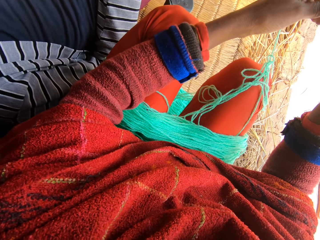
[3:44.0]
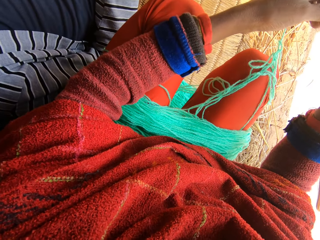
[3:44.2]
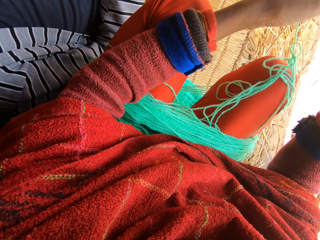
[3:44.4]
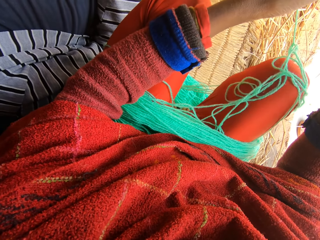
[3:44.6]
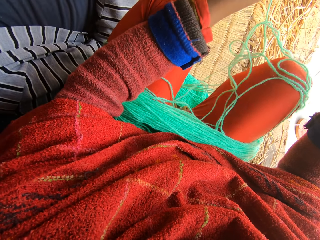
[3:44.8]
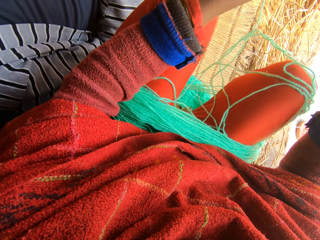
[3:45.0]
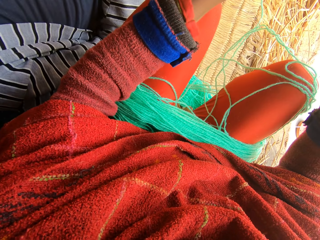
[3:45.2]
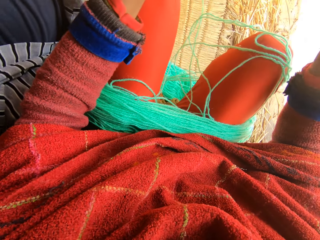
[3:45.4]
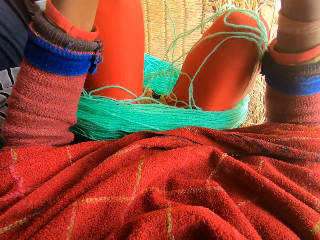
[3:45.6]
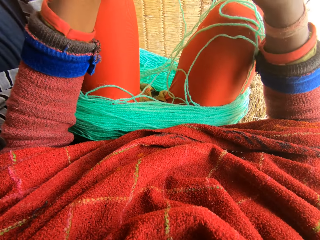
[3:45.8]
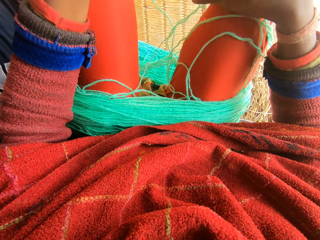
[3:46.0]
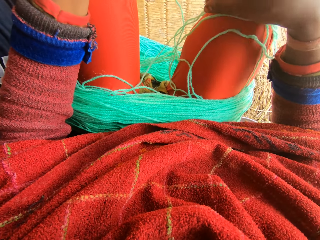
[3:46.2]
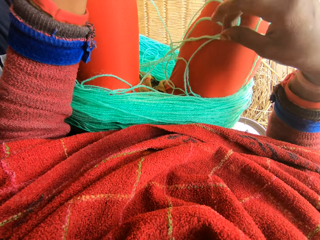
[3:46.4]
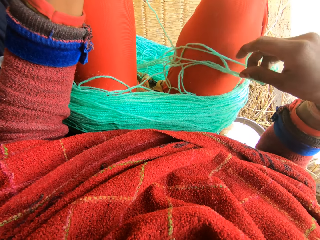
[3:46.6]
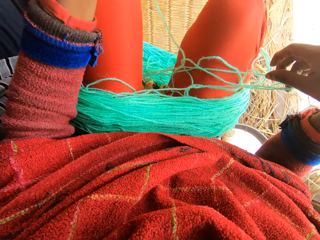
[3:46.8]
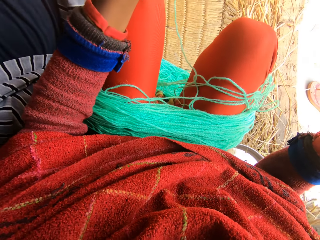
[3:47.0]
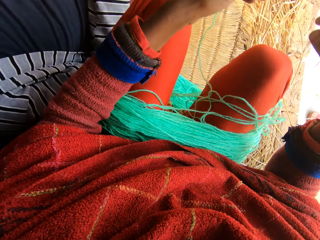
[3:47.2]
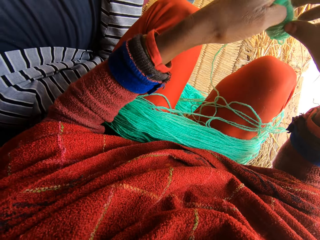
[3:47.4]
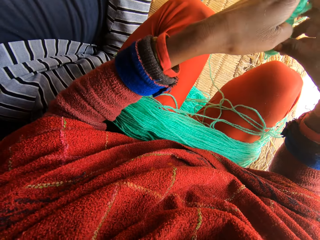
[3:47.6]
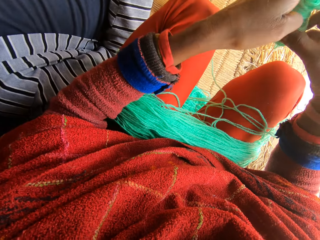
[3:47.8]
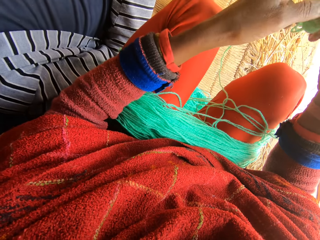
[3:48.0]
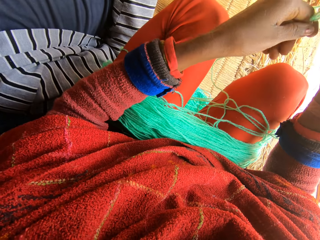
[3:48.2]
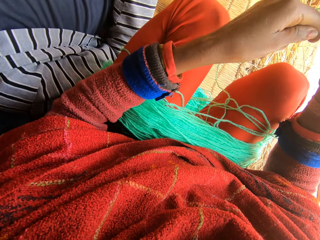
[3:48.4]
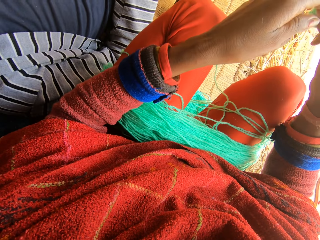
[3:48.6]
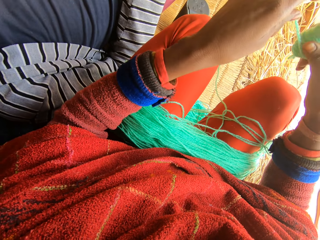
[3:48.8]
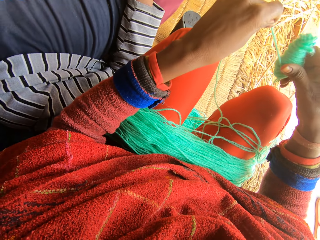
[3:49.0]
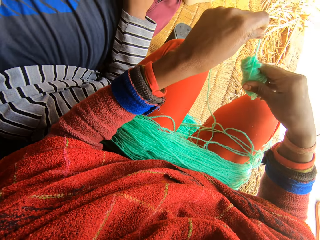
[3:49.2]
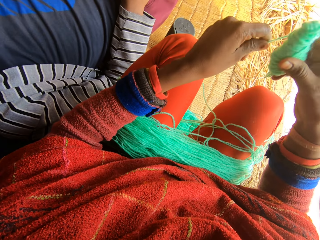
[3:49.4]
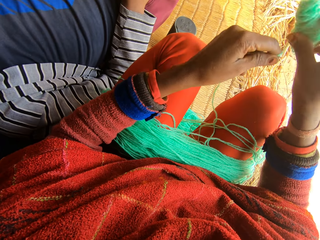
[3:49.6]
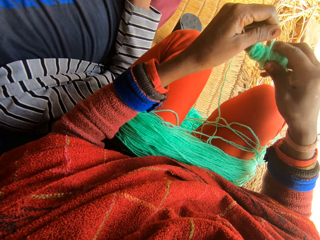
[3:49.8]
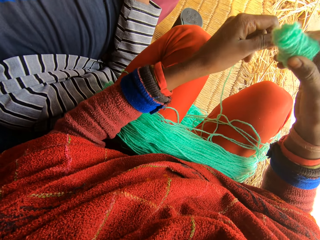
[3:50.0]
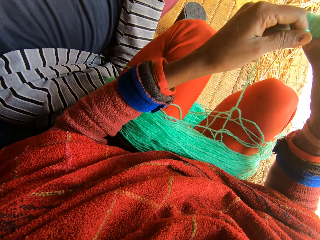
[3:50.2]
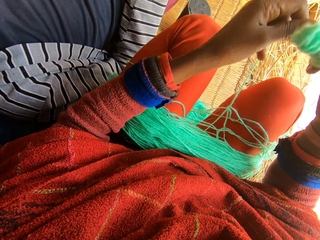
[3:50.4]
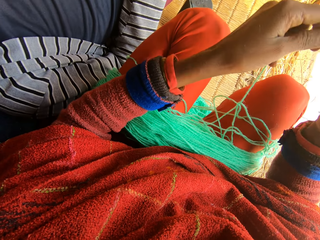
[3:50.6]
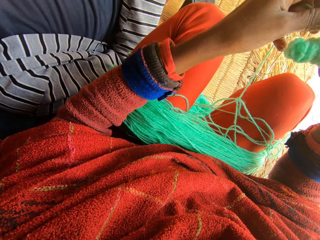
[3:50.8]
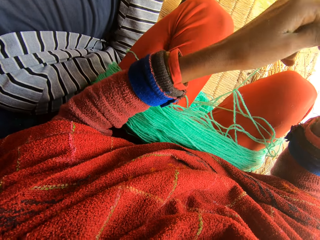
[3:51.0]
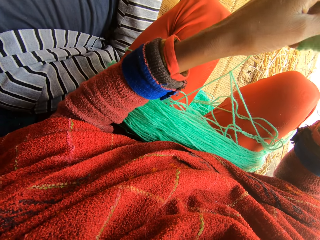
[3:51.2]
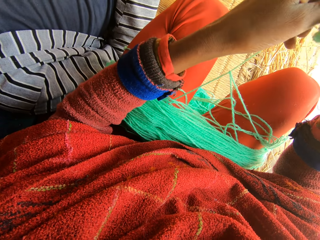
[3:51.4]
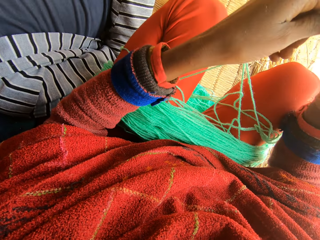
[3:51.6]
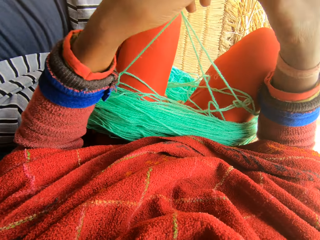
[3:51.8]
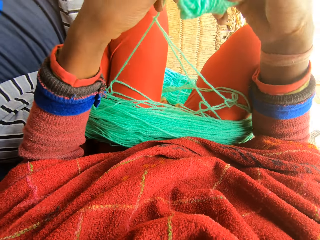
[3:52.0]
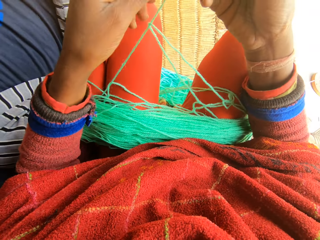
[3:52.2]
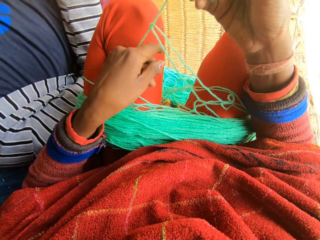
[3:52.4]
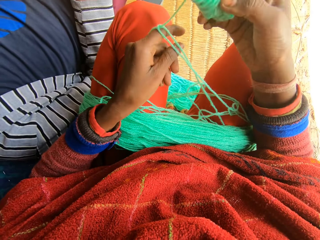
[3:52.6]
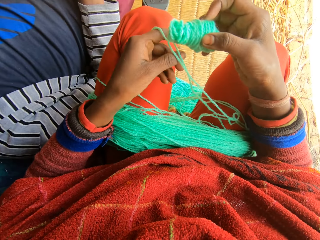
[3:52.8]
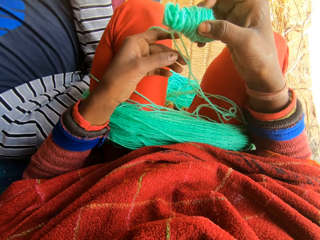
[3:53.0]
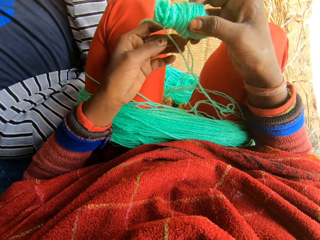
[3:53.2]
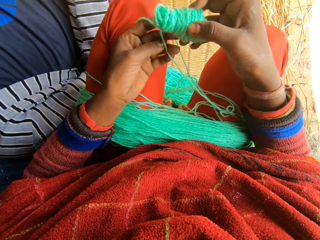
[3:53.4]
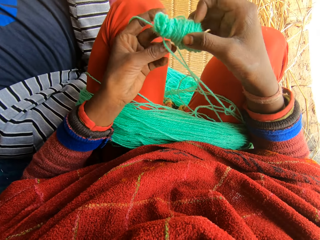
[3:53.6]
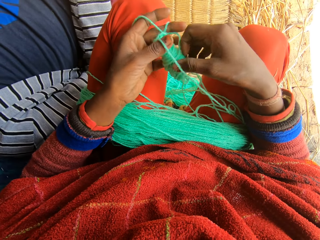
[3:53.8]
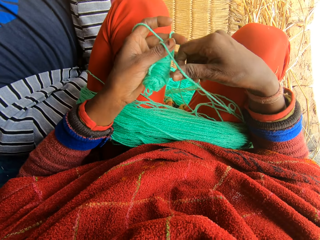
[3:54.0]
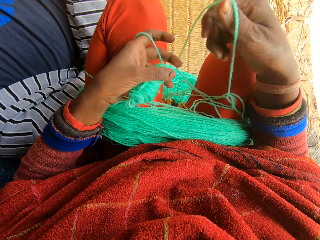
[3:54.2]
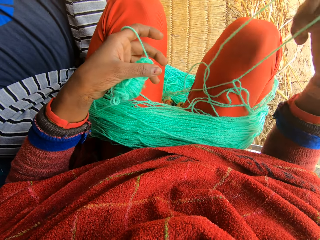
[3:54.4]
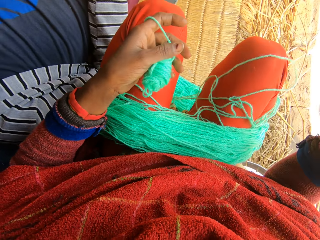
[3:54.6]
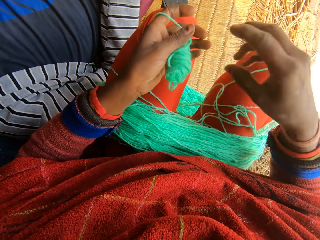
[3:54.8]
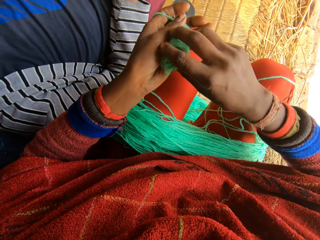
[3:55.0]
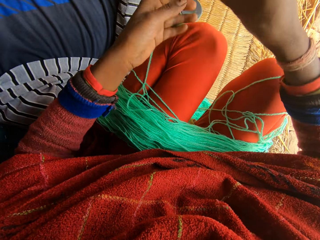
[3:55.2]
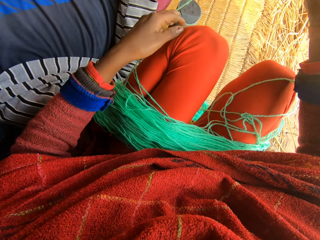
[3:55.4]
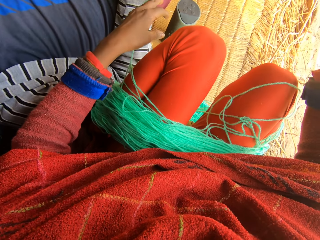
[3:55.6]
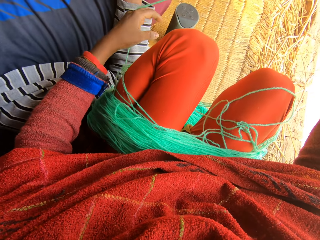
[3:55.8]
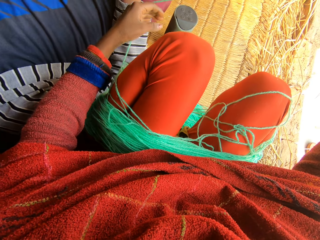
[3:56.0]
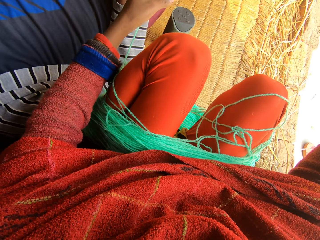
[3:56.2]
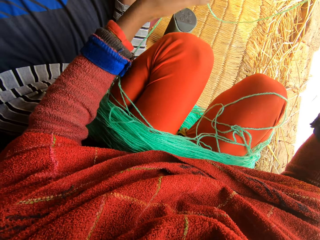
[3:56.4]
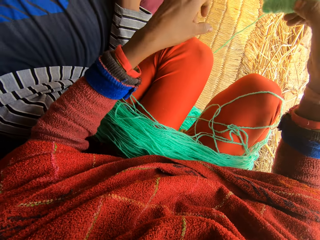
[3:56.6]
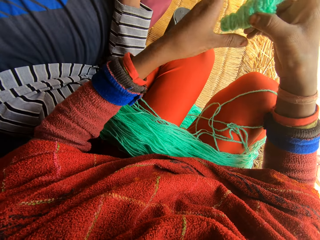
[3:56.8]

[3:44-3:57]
The camera wearer aligns the yarn.

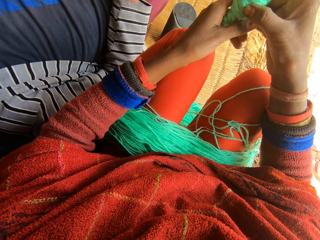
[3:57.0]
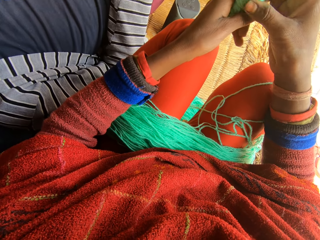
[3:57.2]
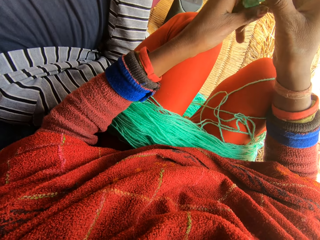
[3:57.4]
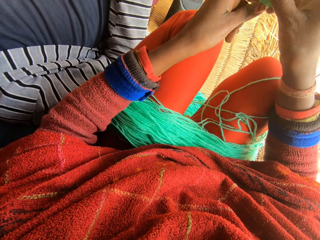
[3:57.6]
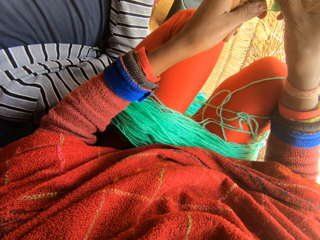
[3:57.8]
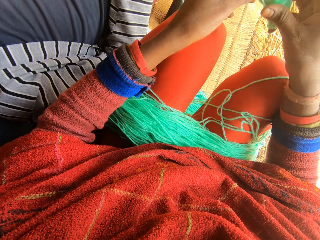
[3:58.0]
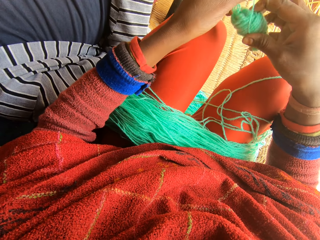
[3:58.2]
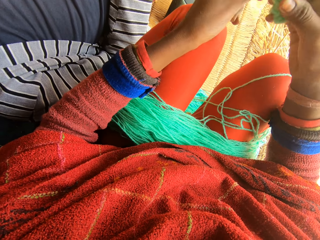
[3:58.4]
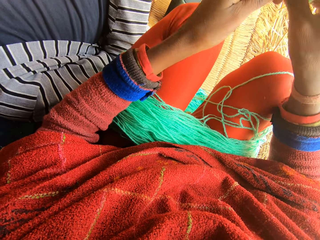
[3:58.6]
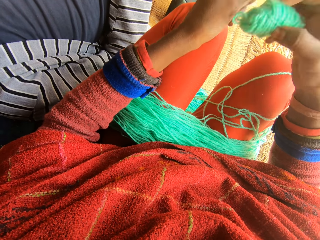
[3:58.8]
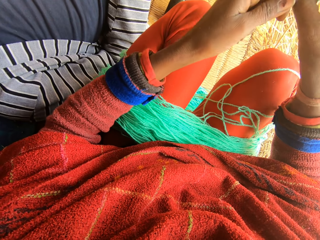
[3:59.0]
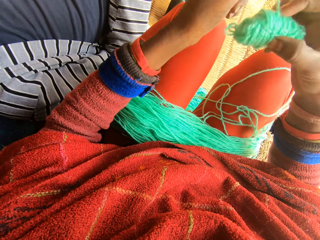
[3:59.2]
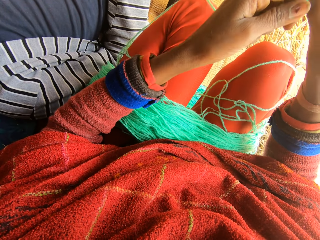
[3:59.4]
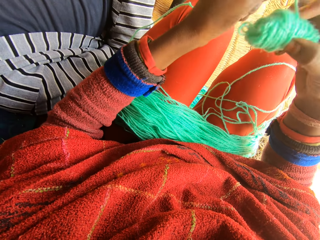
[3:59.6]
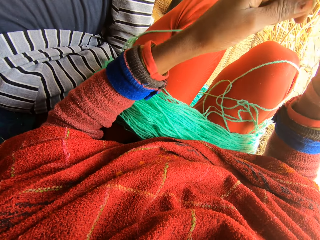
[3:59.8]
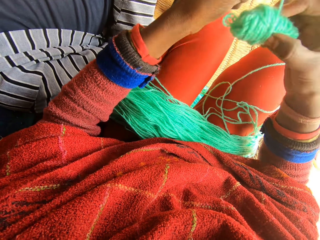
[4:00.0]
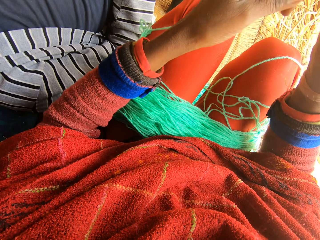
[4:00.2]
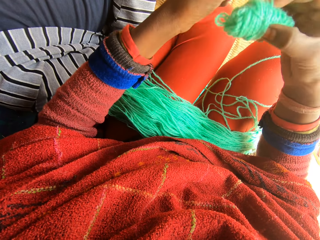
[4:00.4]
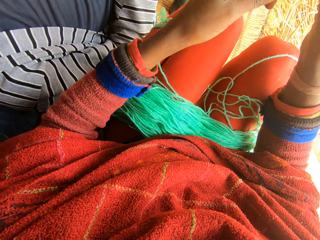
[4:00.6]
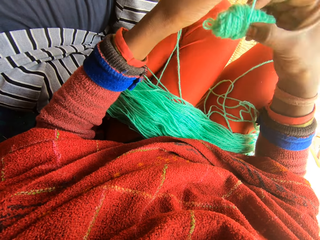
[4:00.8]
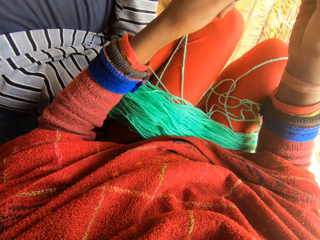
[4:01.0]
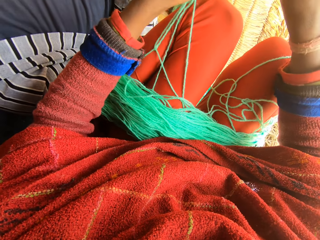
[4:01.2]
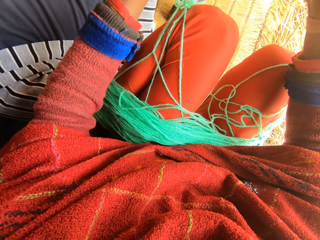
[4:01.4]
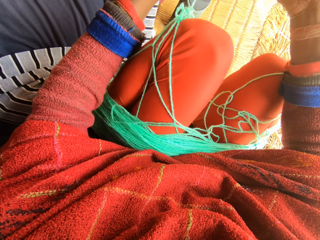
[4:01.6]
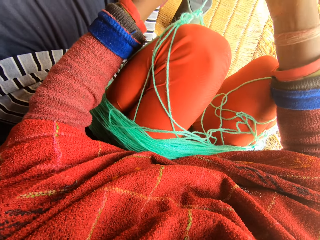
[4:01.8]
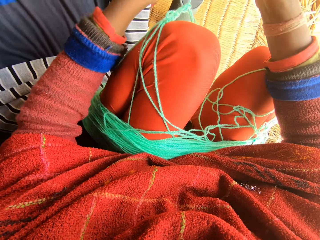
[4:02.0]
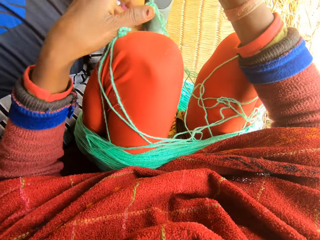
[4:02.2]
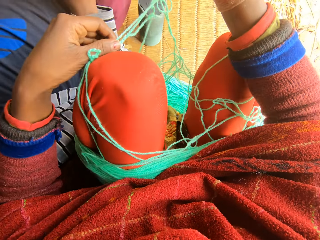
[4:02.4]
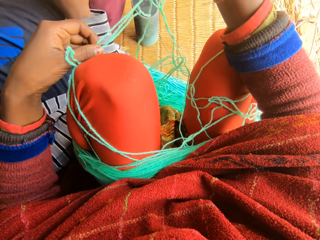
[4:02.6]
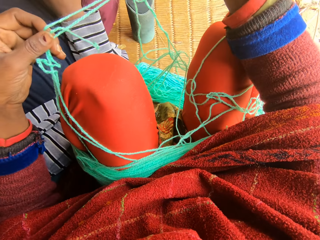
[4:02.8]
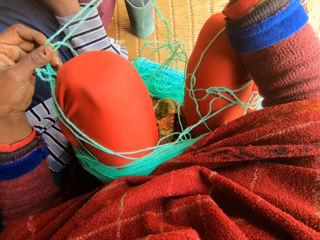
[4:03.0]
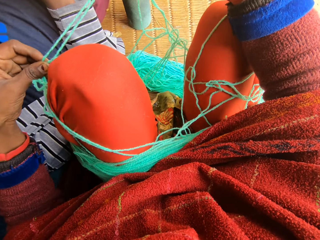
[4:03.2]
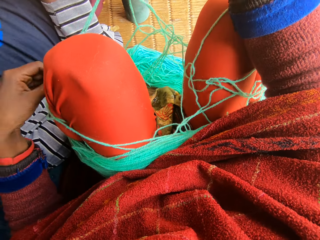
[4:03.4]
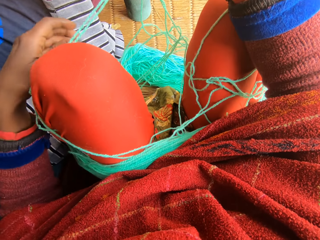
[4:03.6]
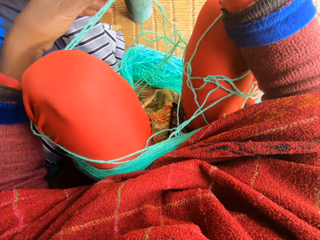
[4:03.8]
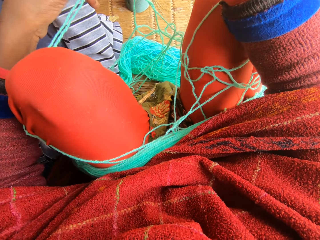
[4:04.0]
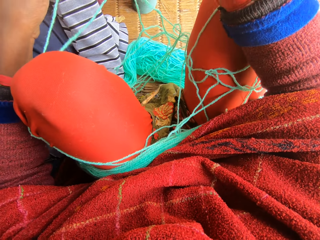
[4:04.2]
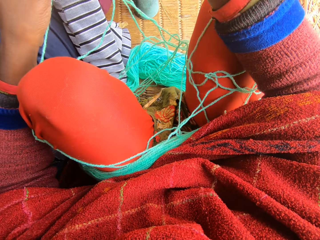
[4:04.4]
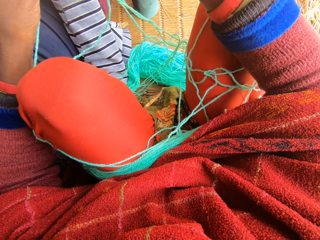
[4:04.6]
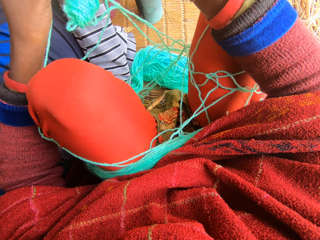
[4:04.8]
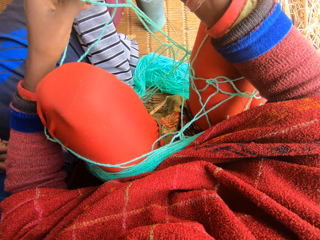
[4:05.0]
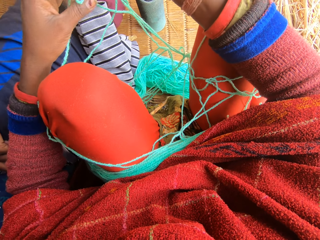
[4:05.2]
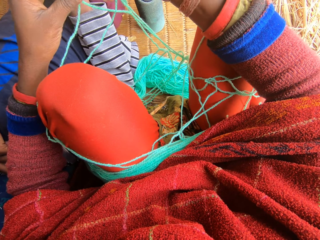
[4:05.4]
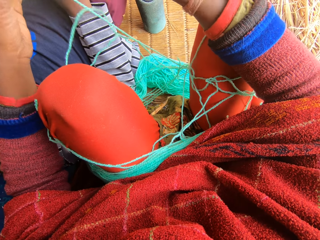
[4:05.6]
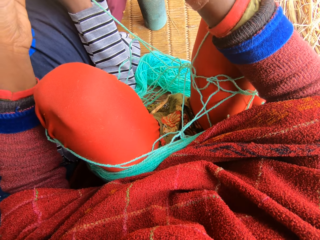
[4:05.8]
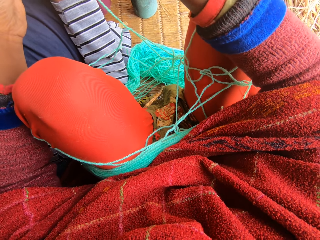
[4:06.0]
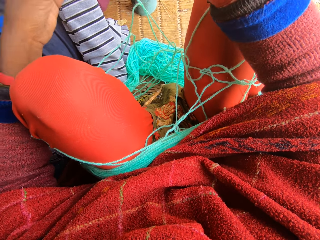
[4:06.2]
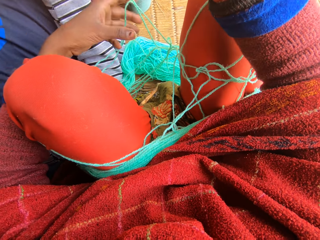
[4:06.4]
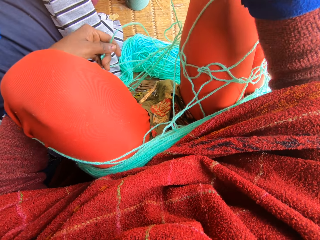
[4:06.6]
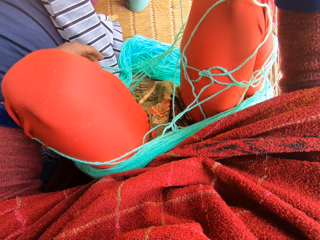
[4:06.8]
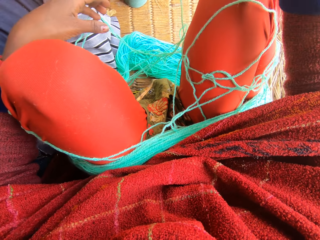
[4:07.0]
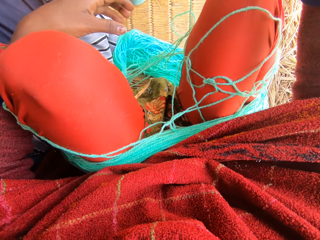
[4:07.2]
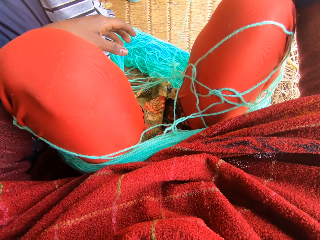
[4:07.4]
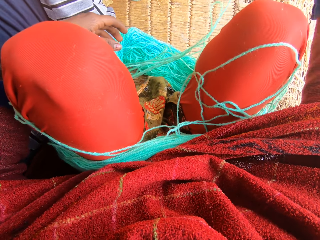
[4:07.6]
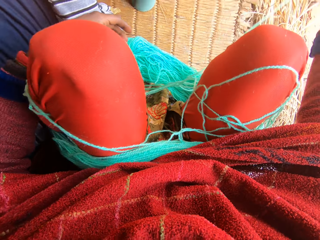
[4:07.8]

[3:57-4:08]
The camera wearer folds the yarn. They align the yarn.
